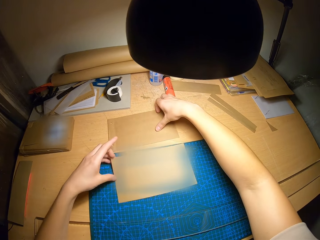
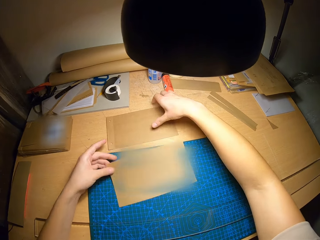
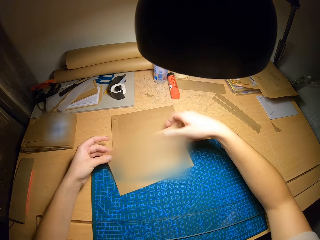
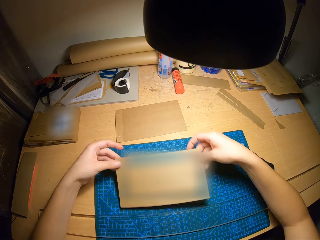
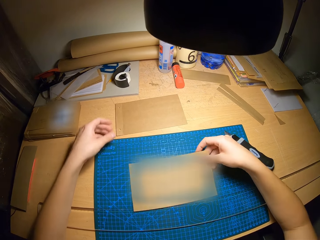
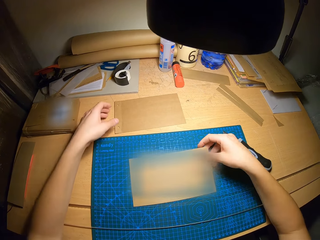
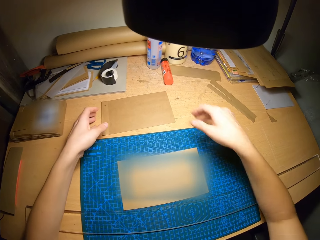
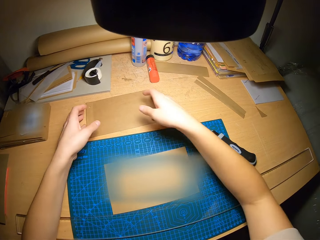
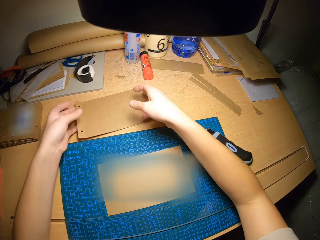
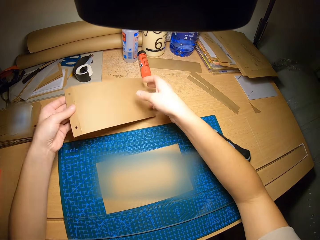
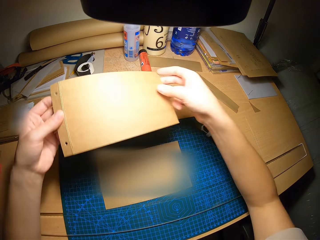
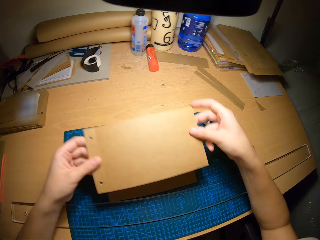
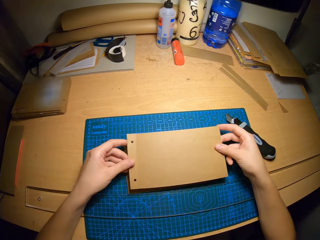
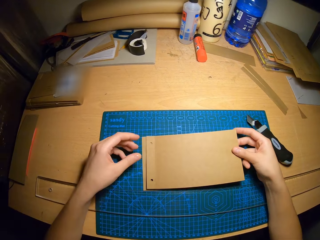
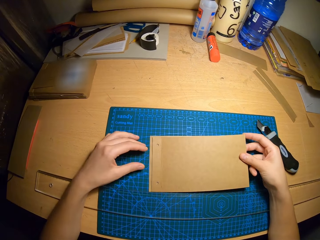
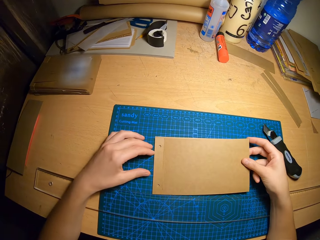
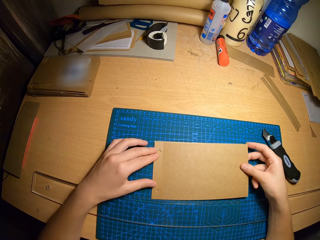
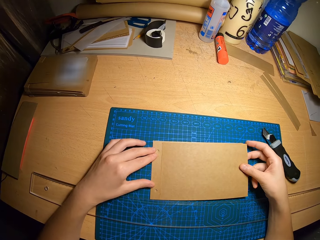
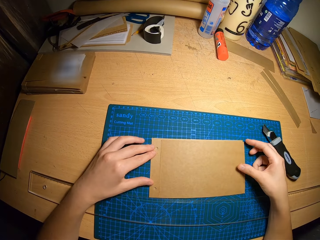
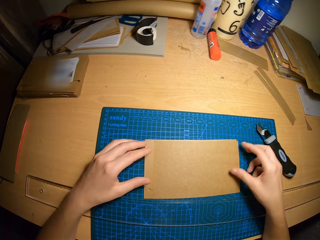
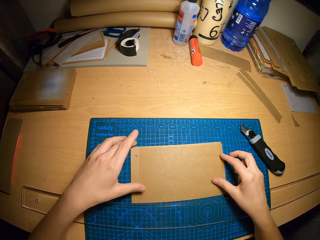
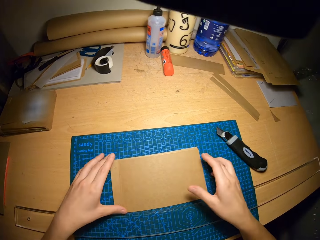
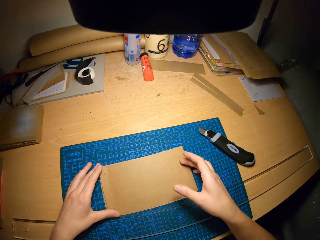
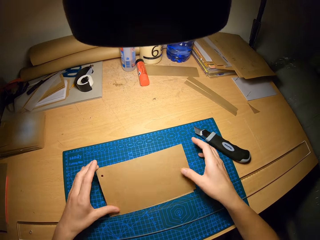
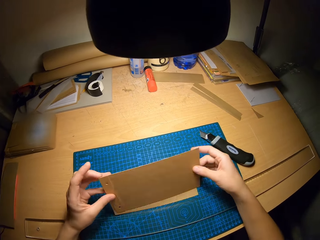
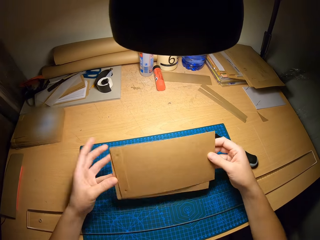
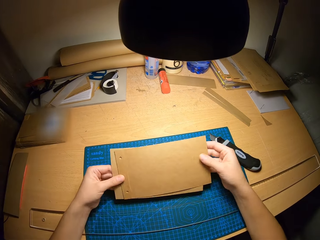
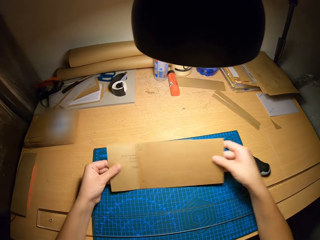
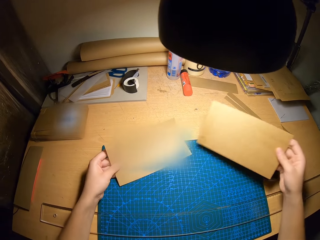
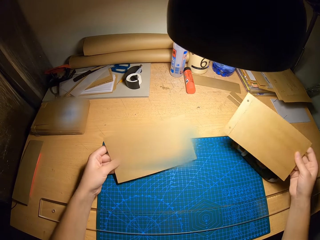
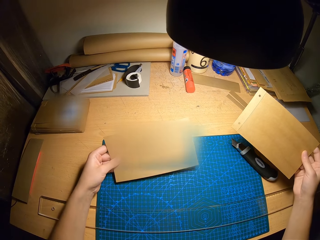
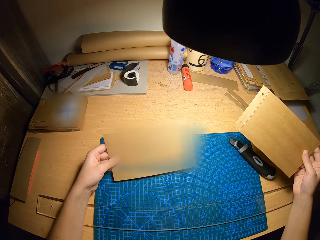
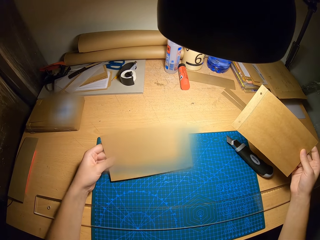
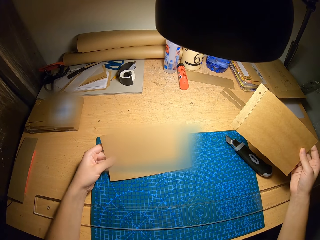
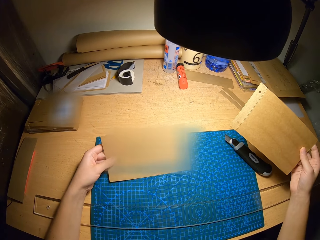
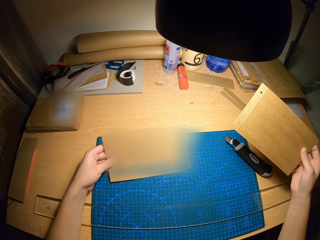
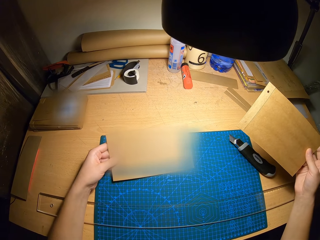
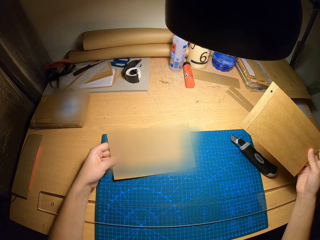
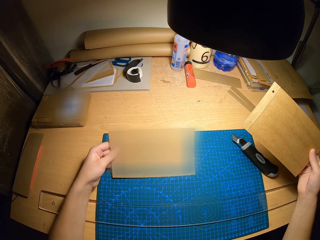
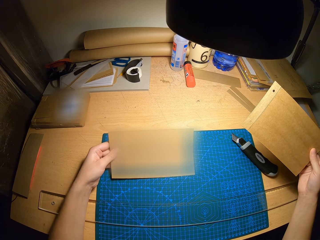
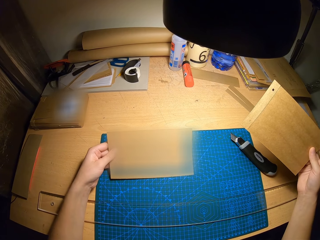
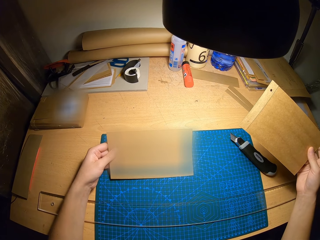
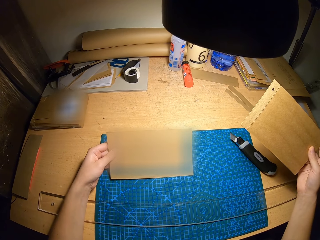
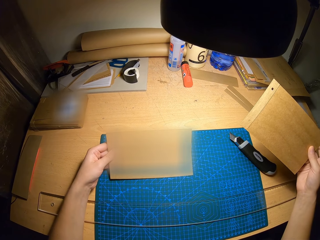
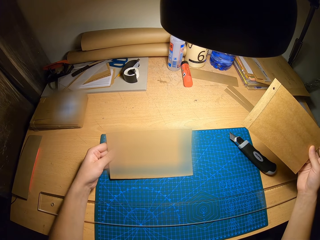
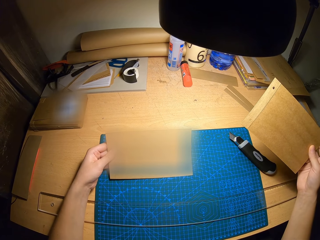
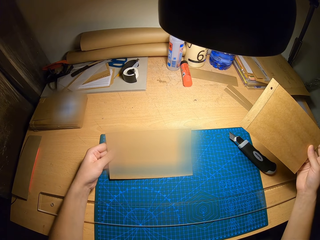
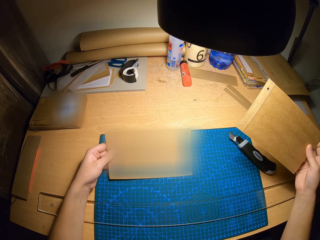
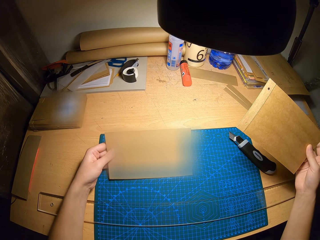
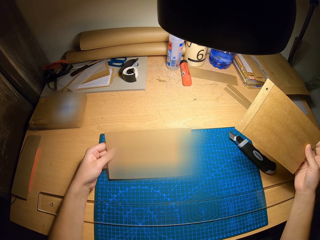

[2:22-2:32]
The camera wearer moves the craft paper on the cutting mat. He joins the third and fourth brown cardboards together on the cutting mat. He moves the craft paper from the table to the cutting mat. He separates the craft papers on the cutting mat. He stares at the craft papers.

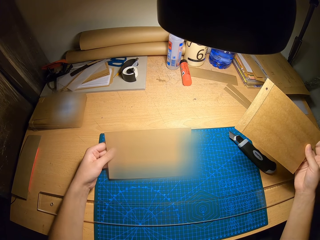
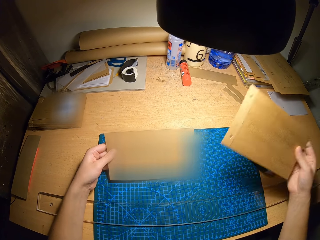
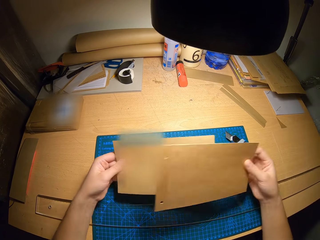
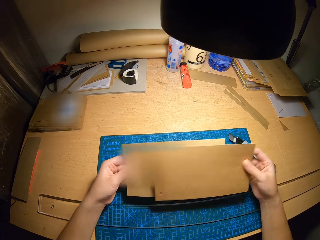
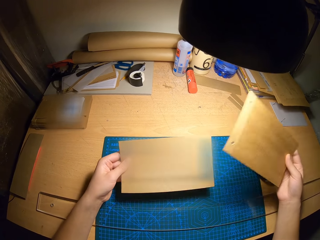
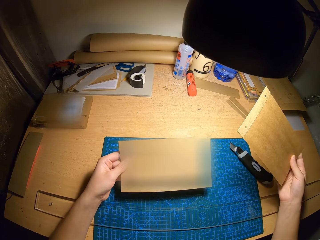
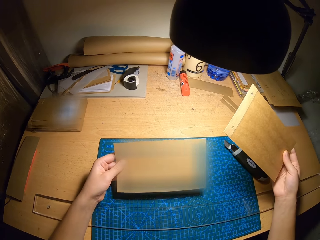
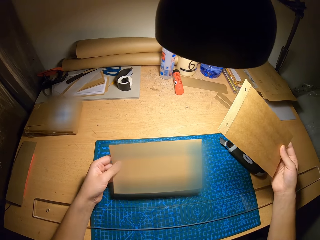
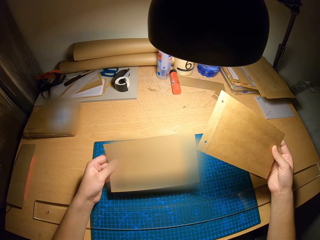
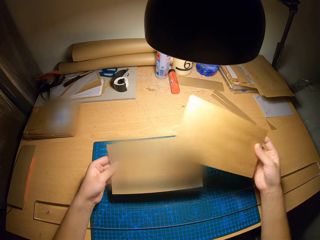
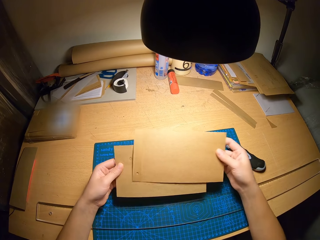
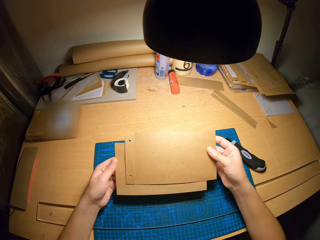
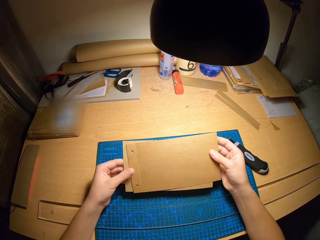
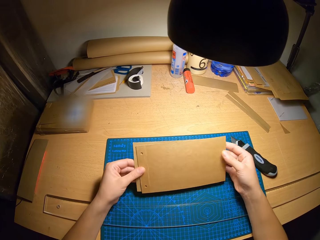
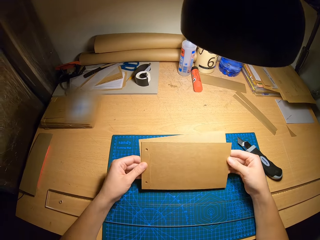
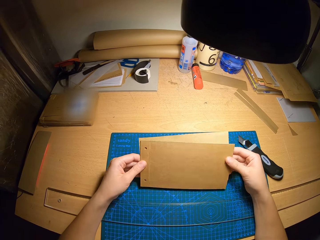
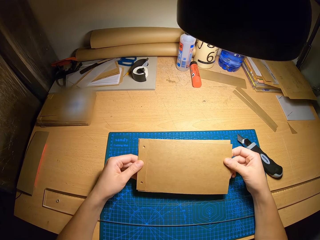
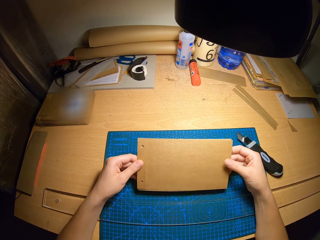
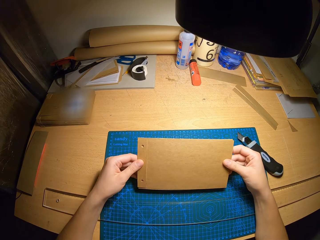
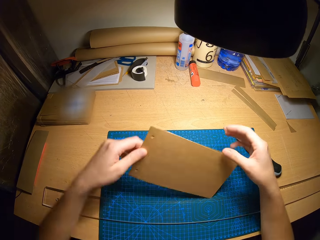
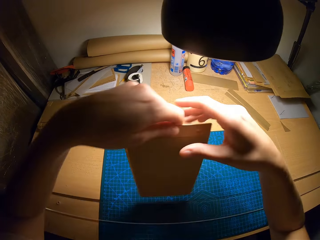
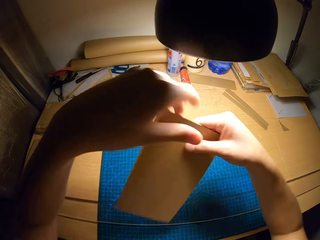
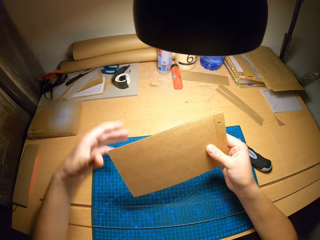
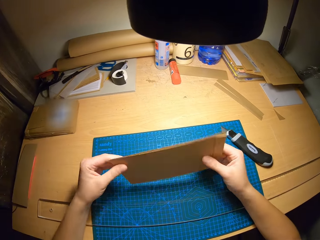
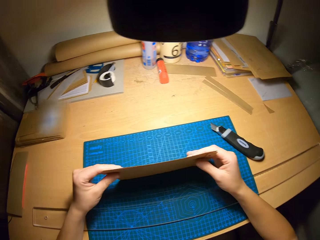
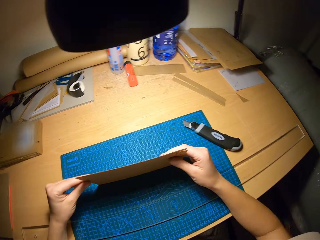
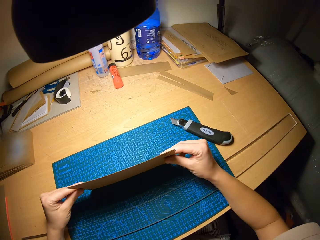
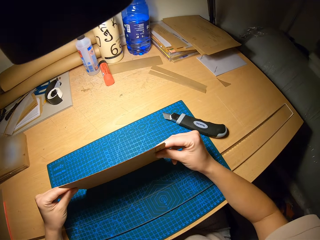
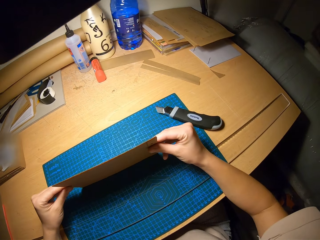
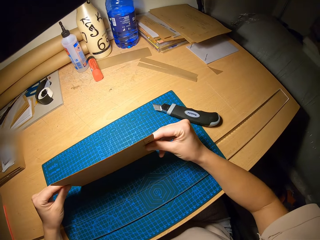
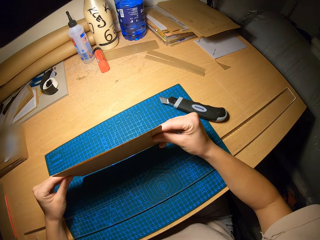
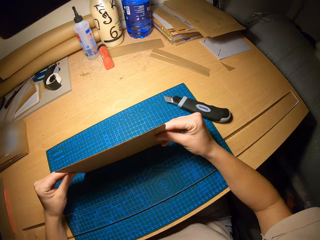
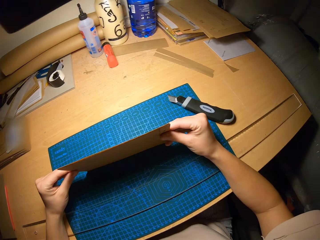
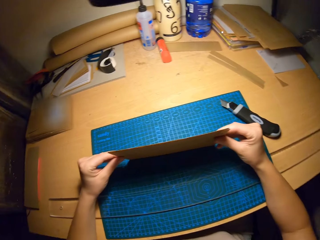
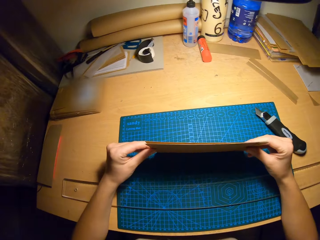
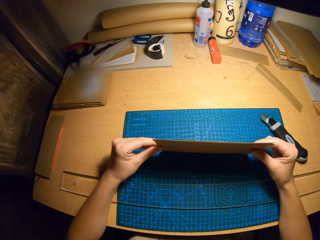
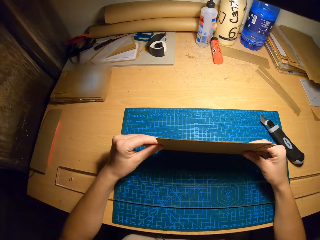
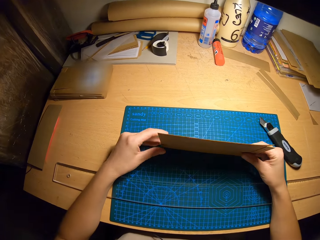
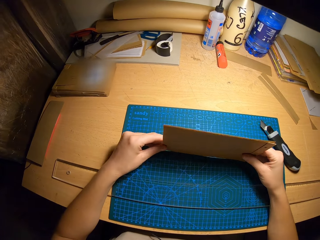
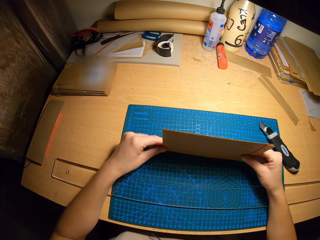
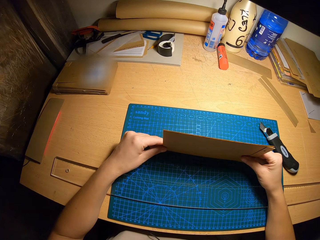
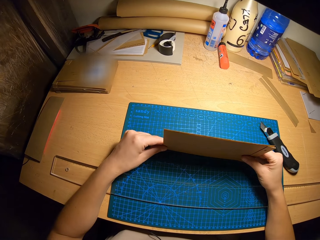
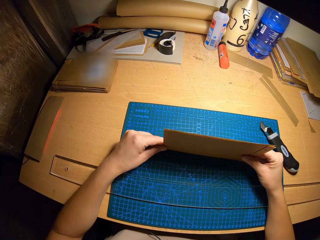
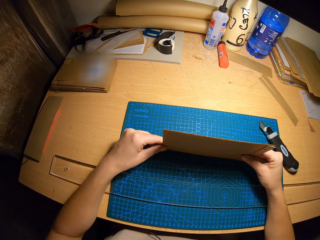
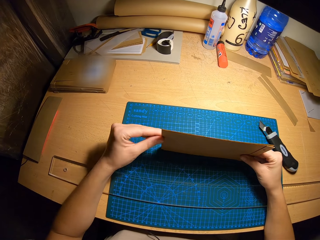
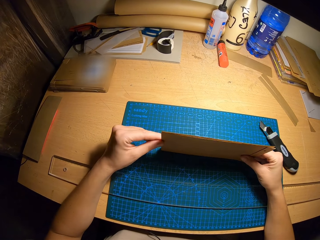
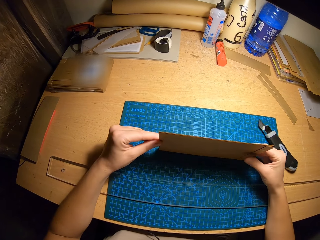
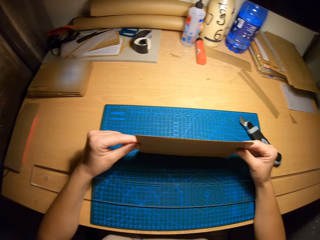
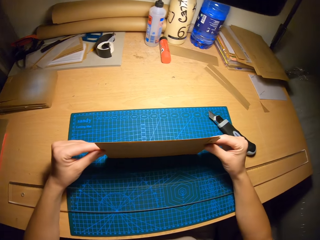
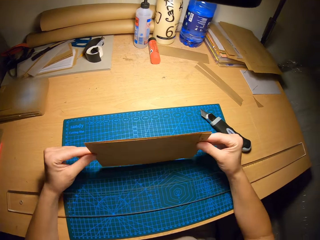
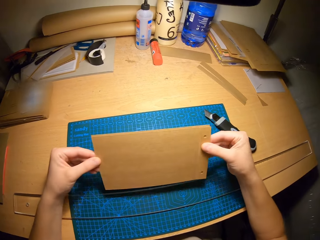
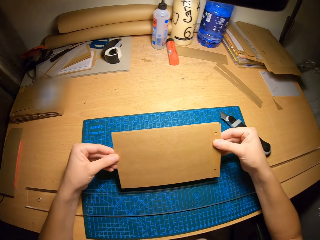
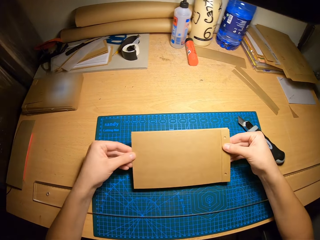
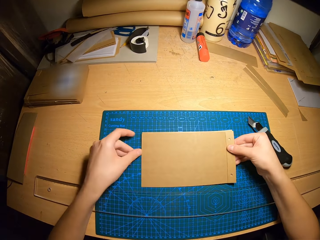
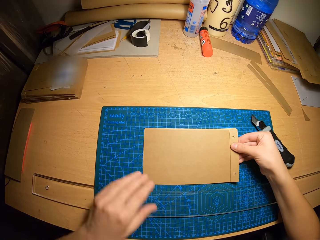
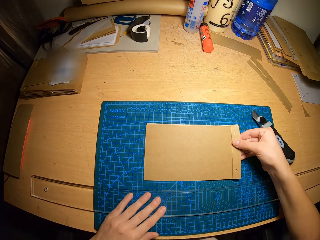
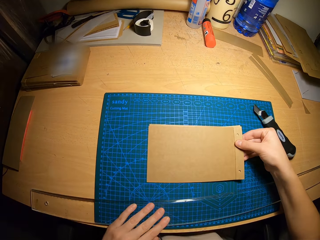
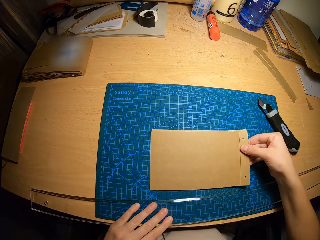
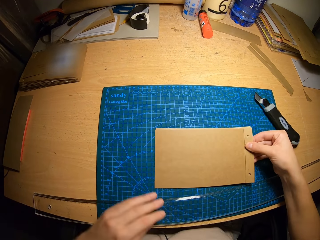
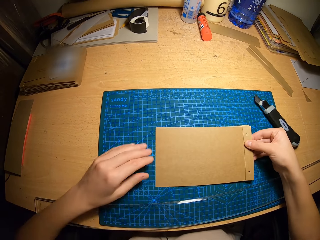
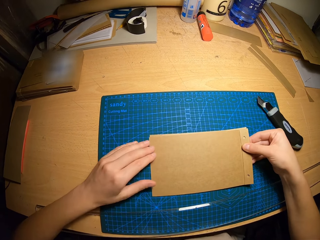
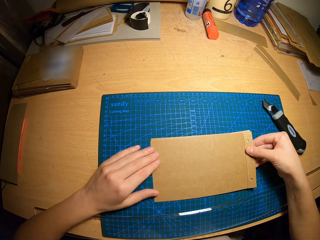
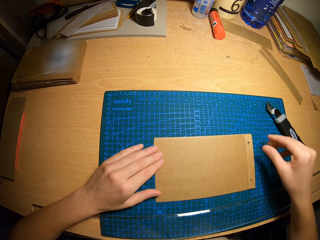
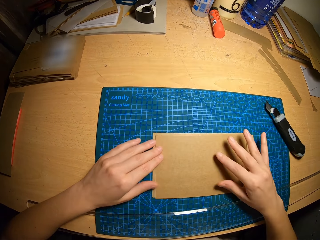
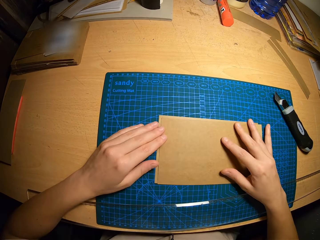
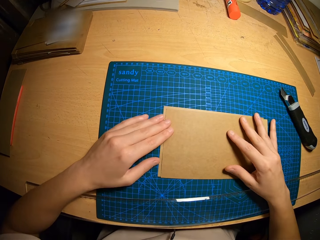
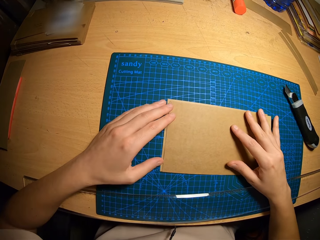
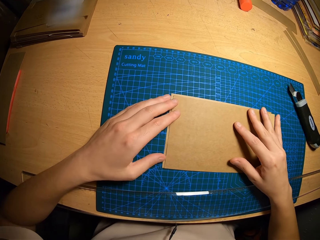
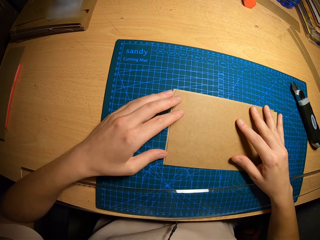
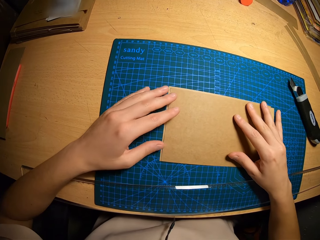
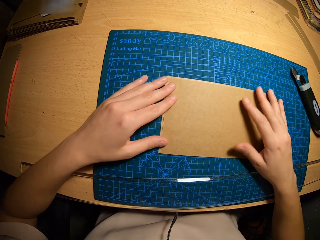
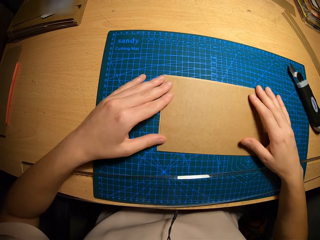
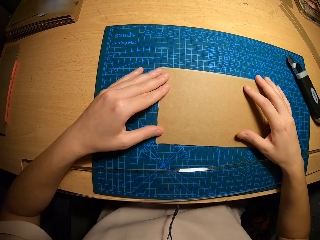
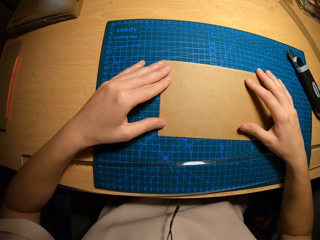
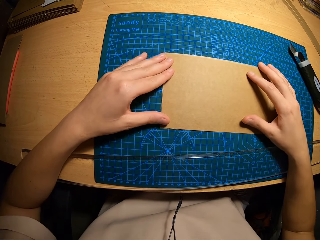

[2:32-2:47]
The camera wearer puts the craft papers together. He turns the craft papers in his hands. He holds the craft papers on the cutting mat. He stares at the craft papers on the cutting mat. He moves the ruler on the cutting mat. He holds the craft papers on the cutting mat.
